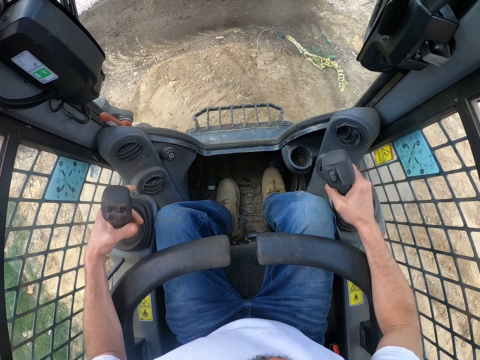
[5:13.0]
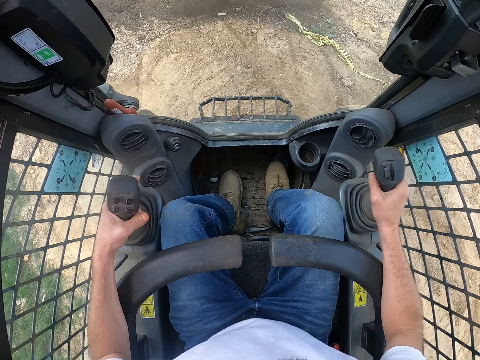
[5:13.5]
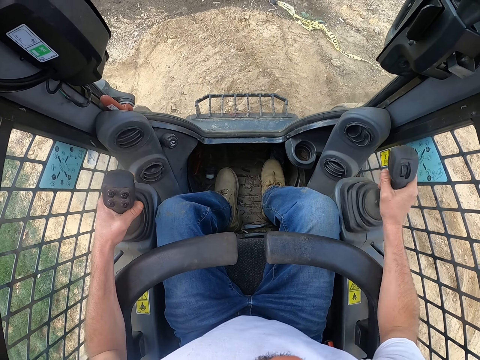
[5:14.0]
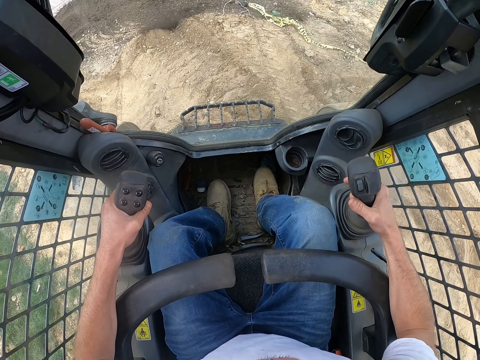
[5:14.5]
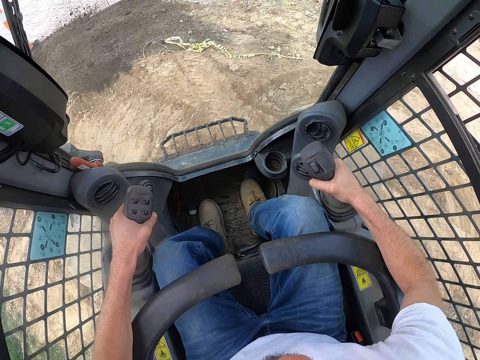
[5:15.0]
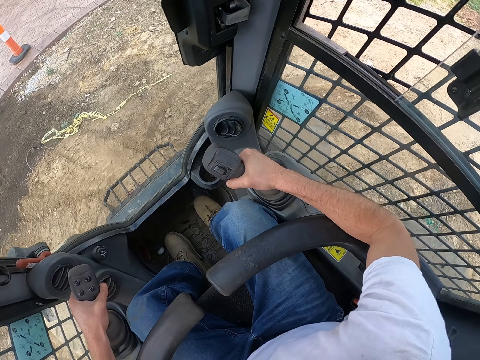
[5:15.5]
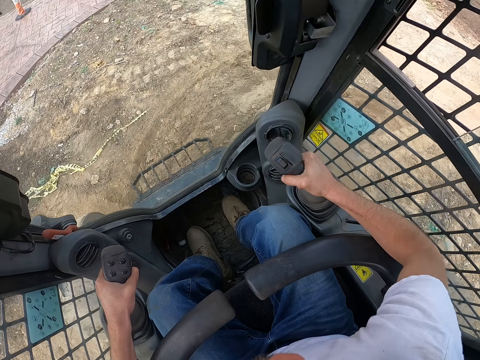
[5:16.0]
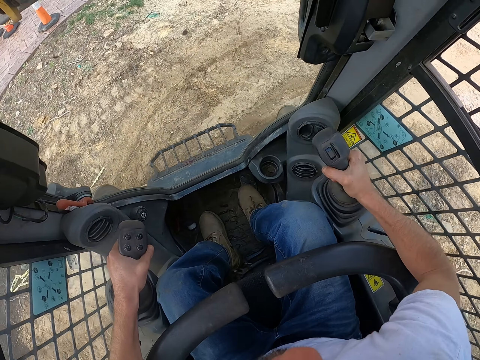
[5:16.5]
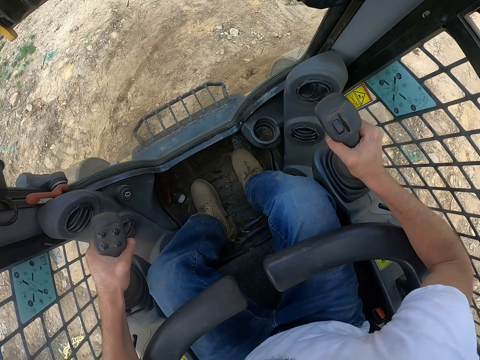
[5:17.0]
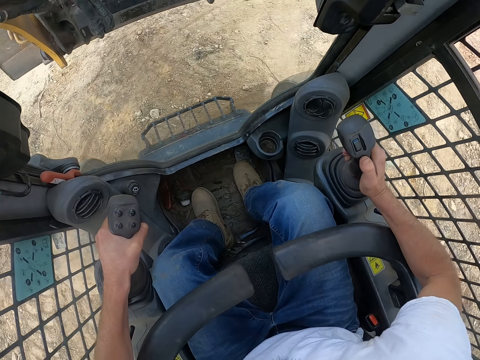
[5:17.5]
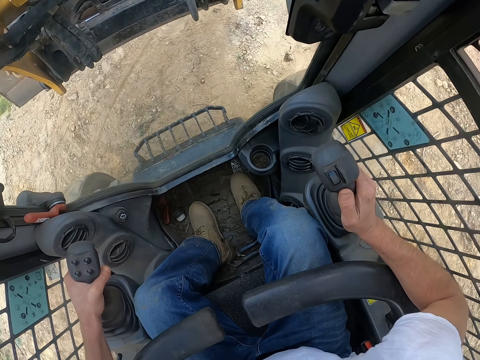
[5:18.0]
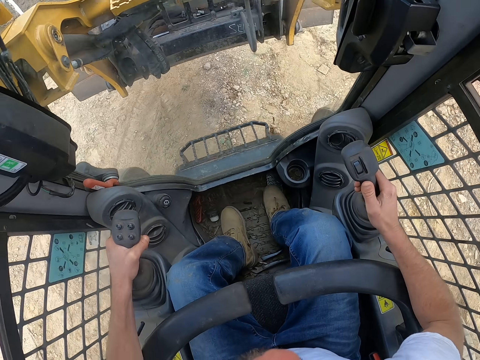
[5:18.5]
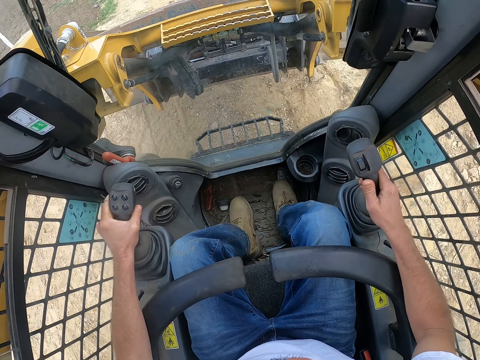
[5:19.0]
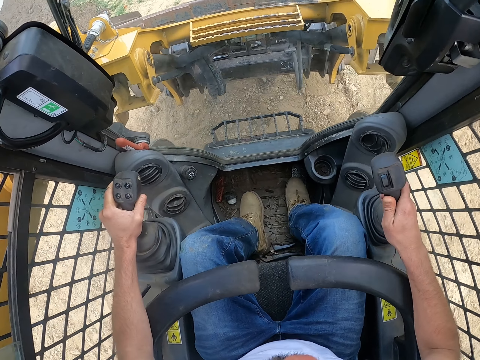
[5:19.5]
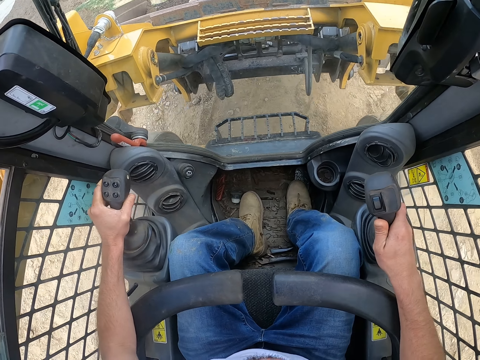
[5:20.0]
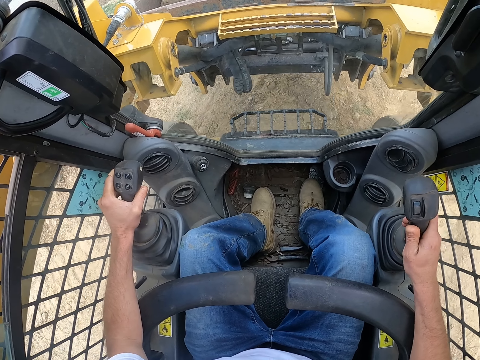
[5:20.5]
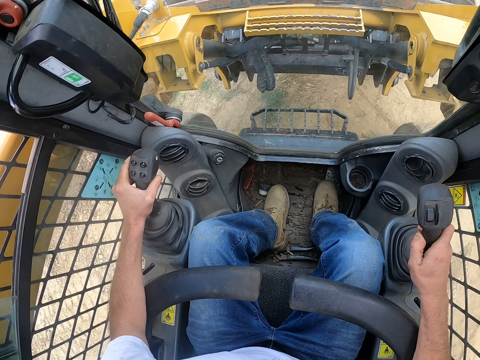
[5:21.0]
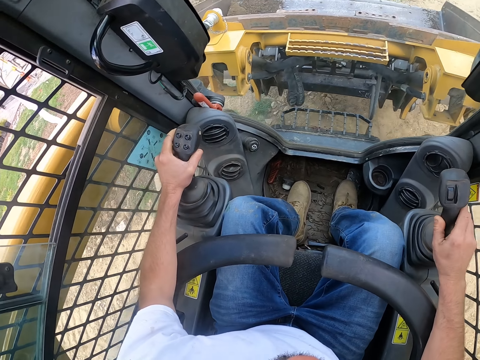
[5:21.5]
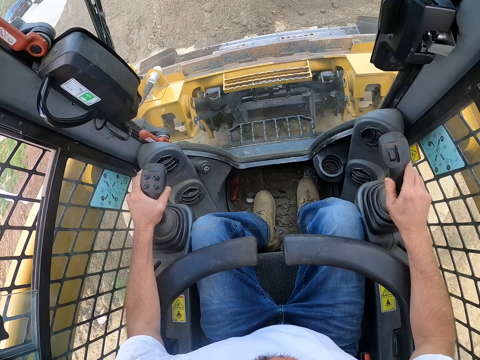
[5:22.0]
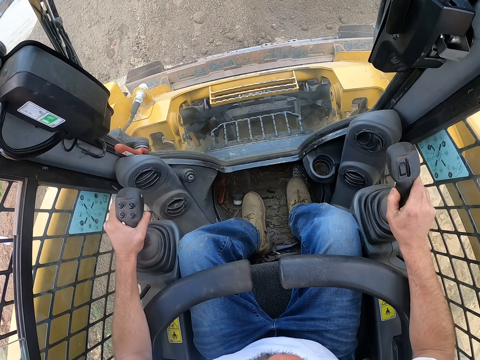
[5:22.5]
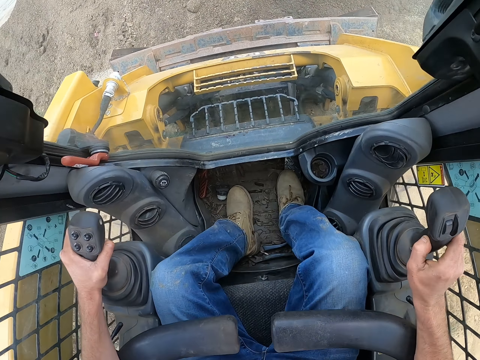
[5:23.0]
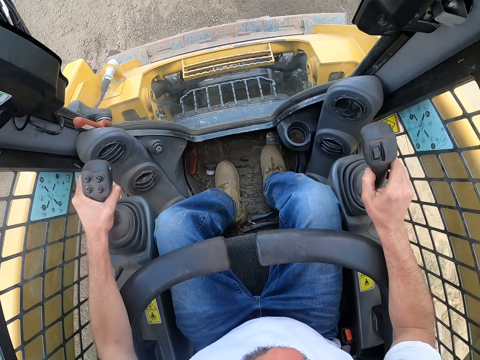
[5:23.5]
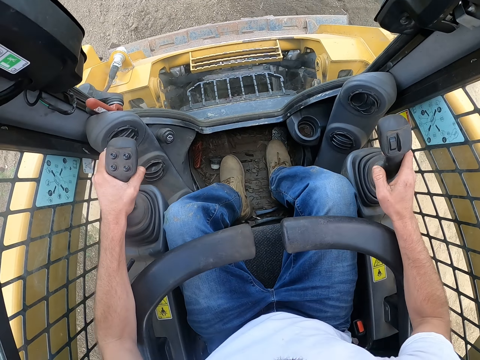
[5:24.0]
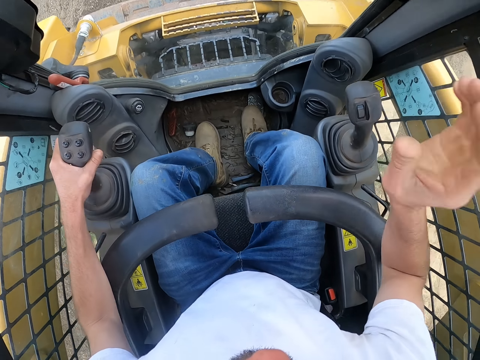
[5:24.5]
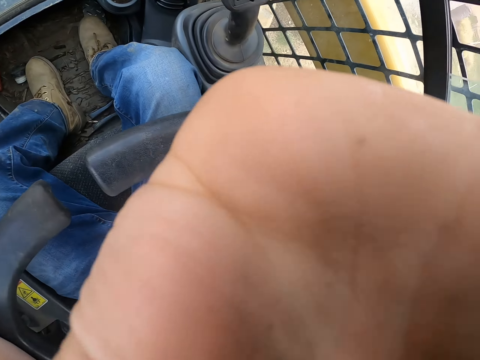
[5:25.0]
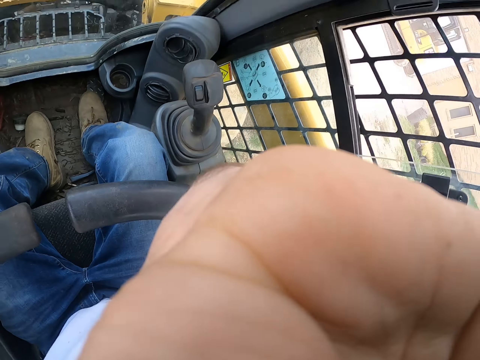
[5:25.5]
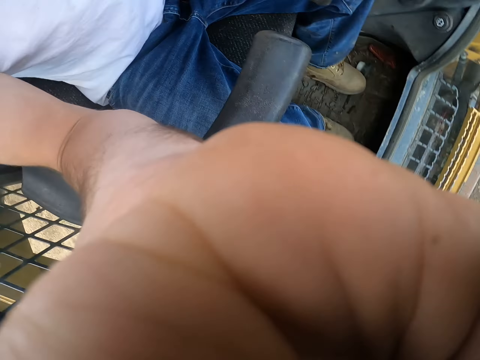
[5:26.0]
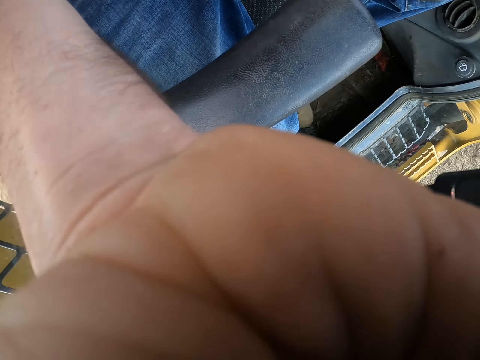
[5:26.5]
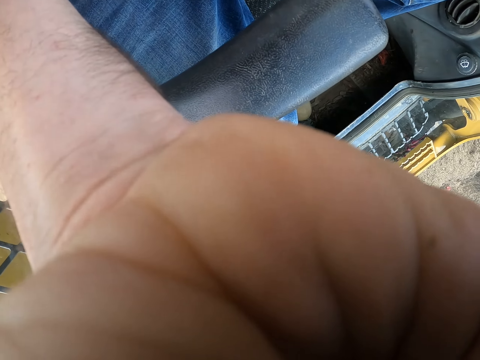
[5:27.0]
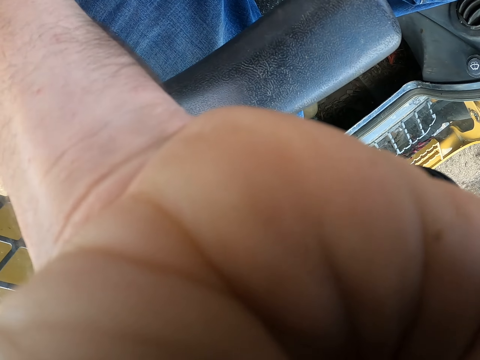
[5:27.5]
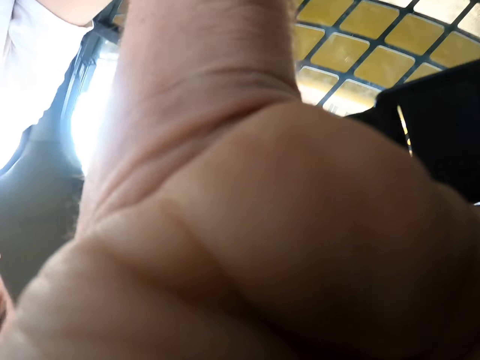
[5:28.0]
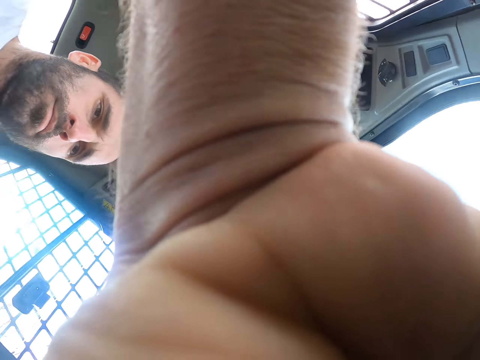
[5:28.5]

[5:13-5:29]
The camera wearer drives a tractor. They dig the soil with the excavator. They raise their hands.

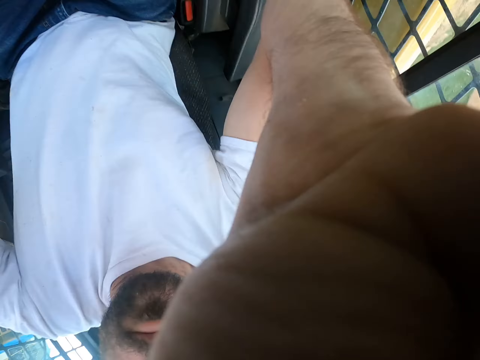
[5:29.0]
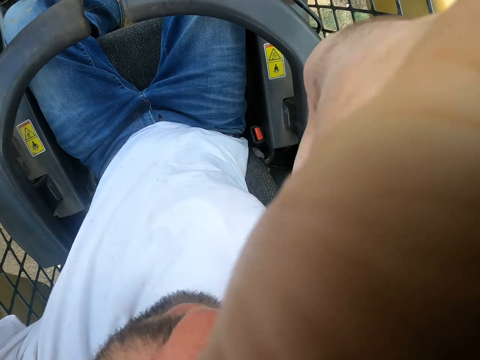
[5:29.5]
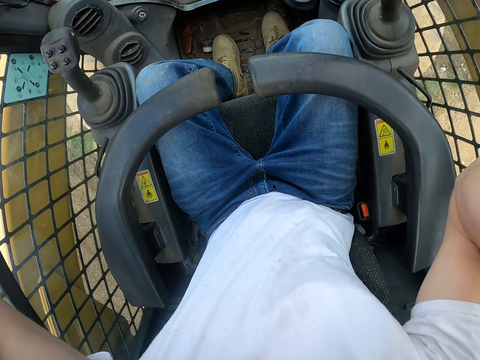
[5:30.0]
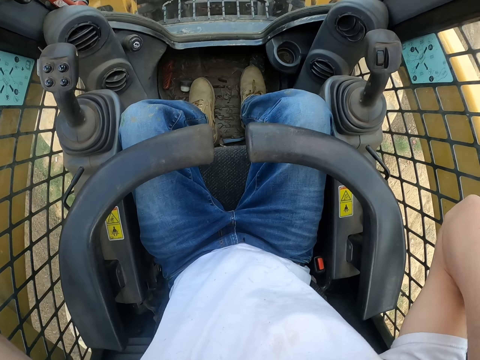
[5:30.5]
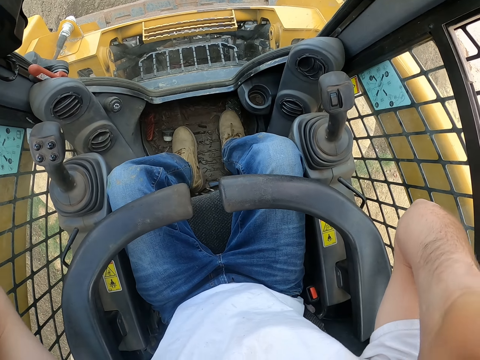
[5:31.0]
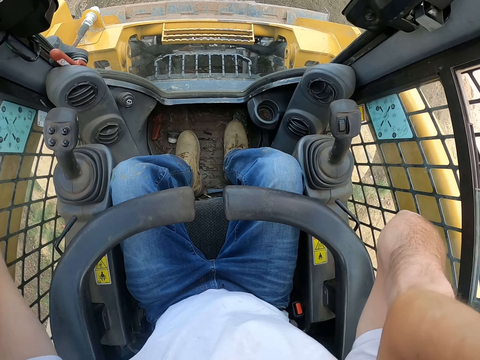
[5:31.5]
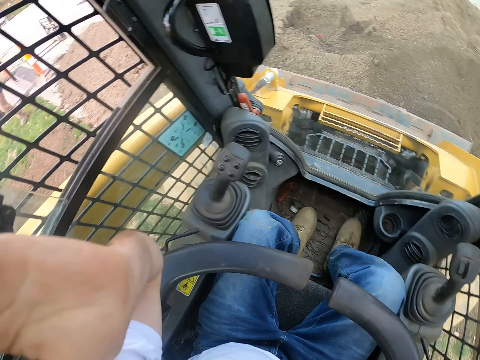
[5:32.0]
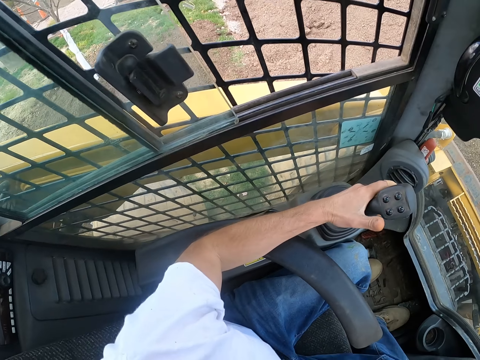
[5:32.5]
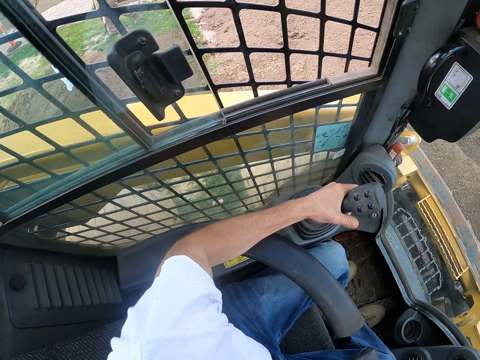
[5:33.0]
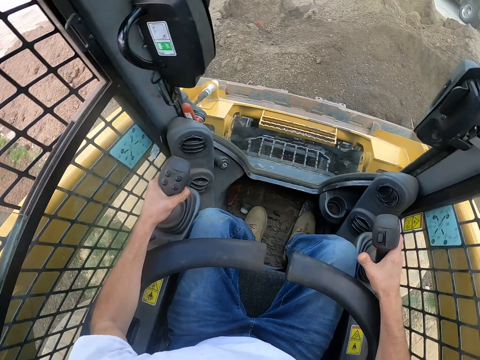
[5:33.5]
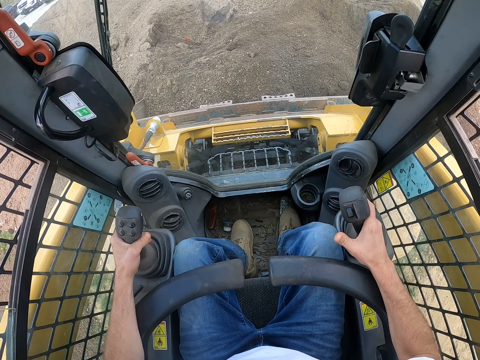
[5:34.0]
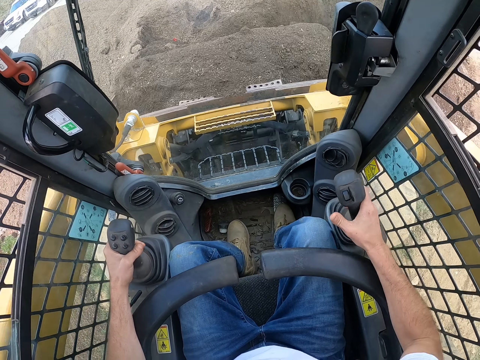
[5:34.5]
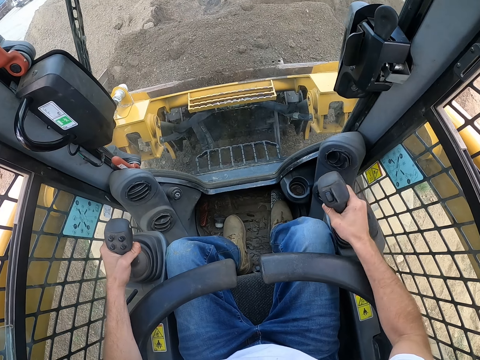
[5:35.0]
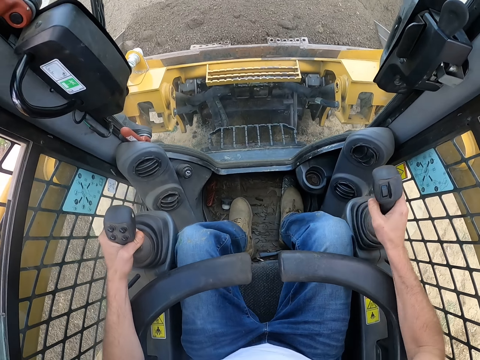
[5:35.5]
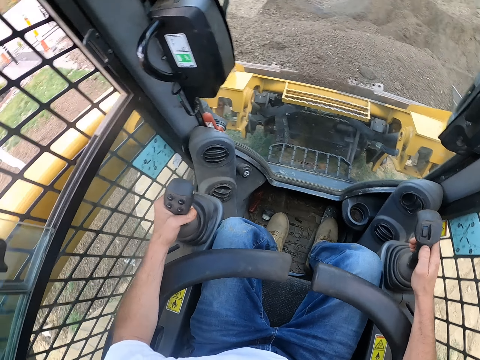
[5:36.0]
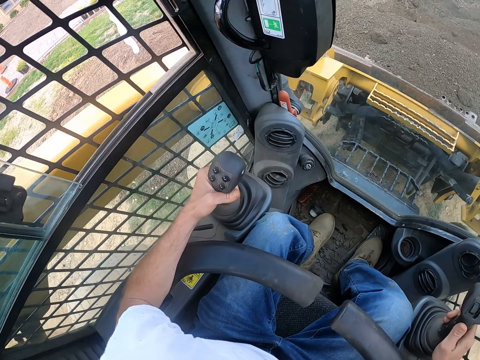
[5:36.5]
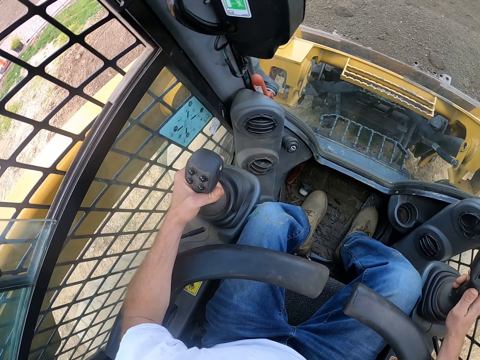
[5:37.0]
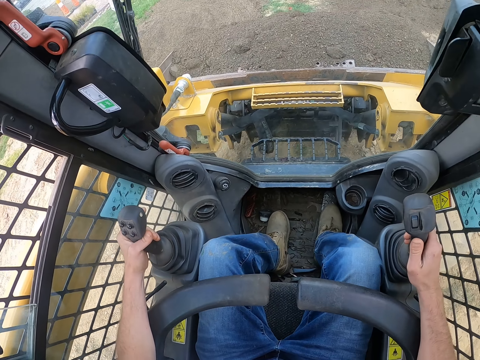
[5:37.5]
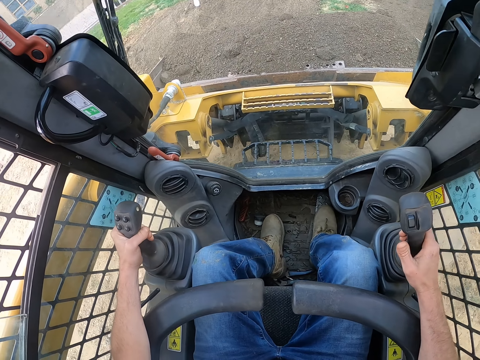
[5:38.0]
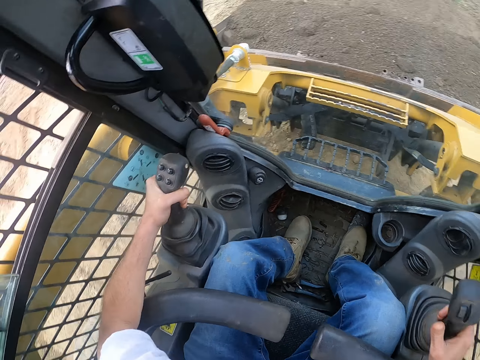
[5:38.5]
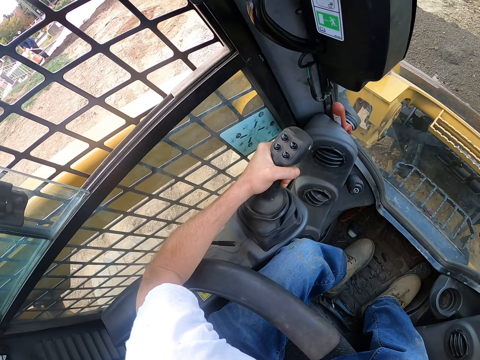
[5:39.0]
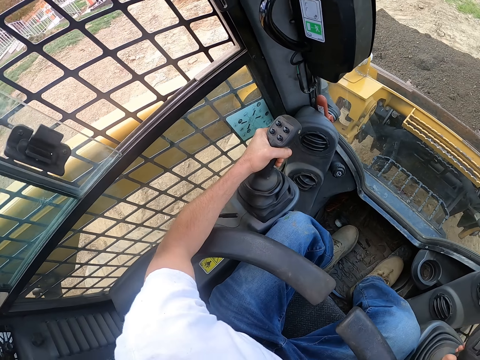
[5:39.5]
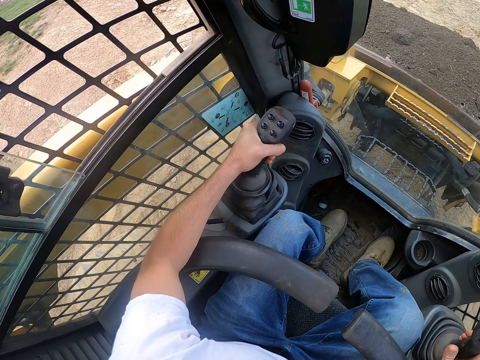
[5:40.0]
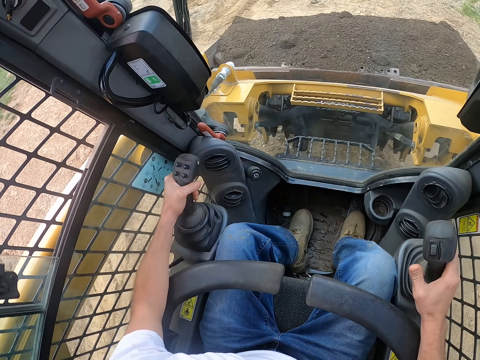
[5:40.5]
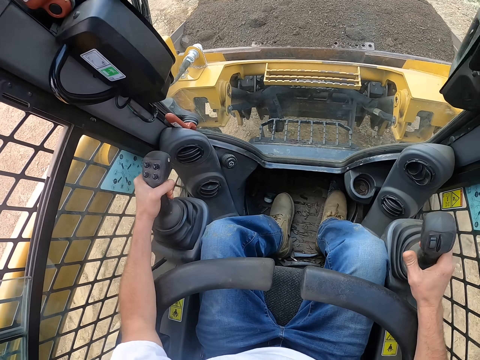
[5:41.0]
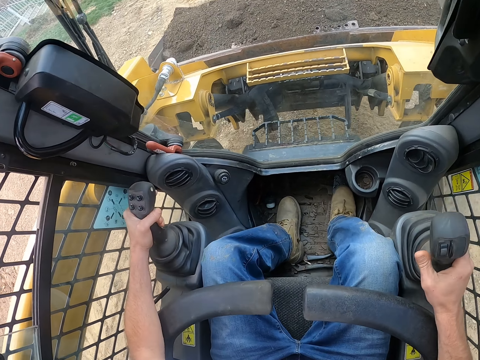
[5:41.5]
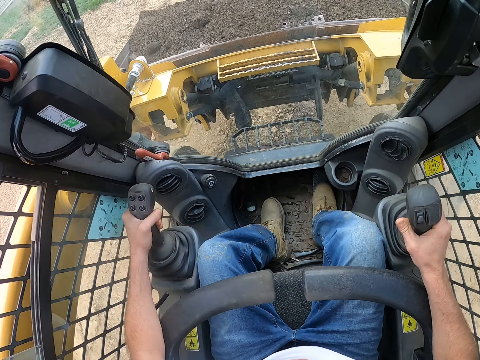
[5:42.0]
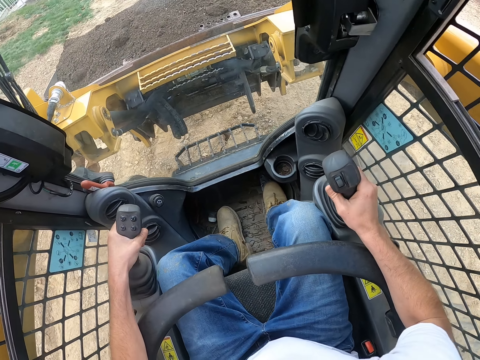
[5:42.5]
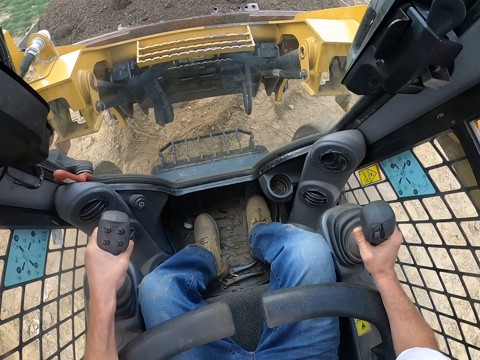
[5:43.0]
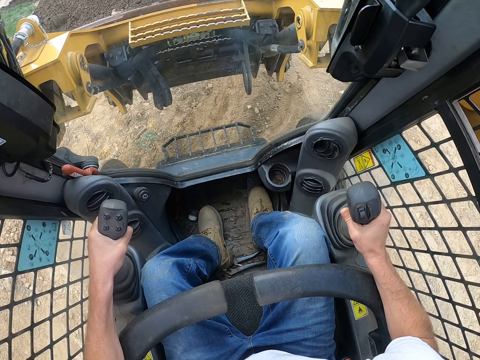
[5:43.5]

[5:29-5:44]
The camera wearer collects sand. They drive a tractor.
